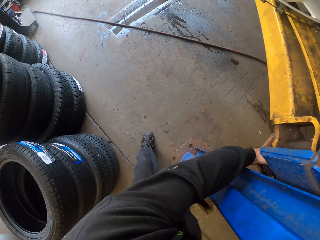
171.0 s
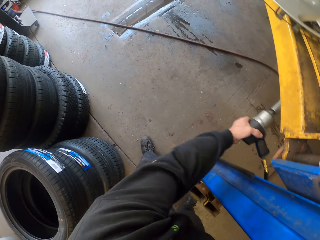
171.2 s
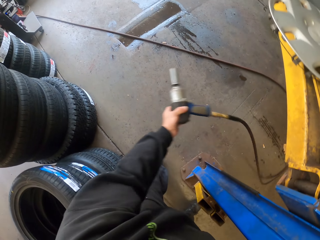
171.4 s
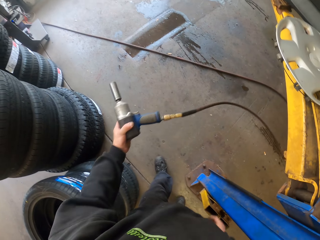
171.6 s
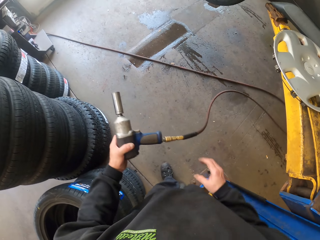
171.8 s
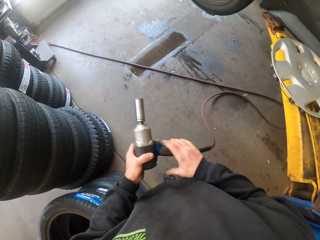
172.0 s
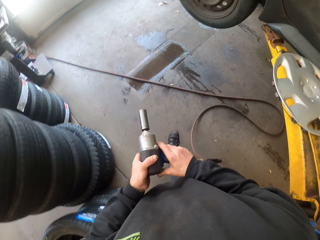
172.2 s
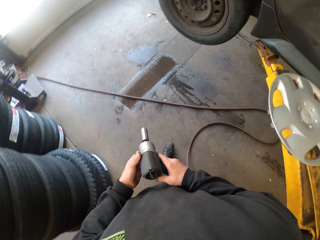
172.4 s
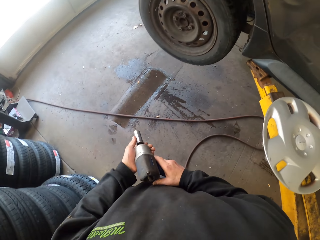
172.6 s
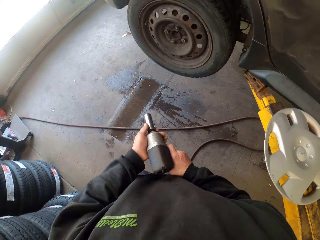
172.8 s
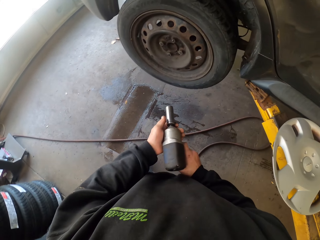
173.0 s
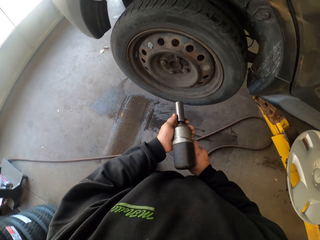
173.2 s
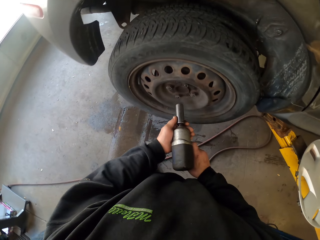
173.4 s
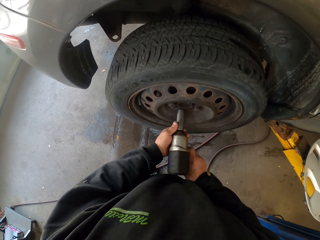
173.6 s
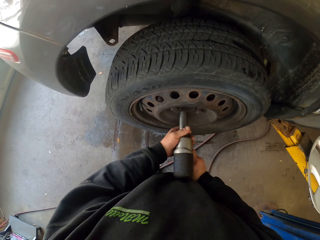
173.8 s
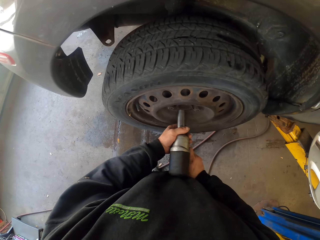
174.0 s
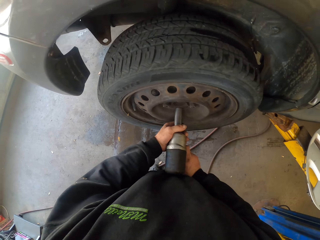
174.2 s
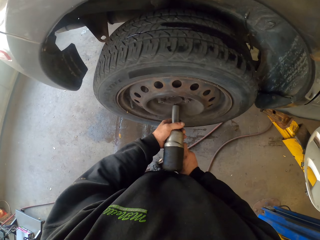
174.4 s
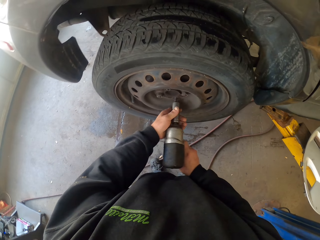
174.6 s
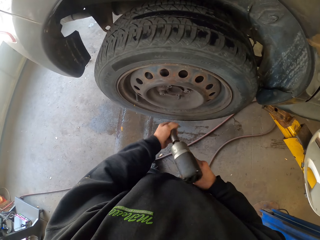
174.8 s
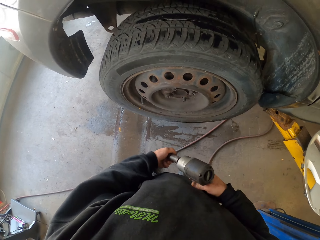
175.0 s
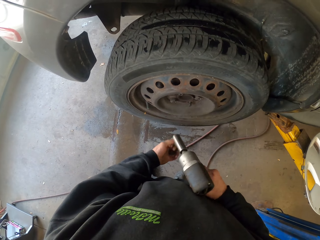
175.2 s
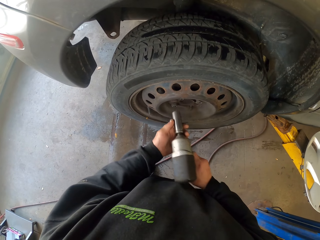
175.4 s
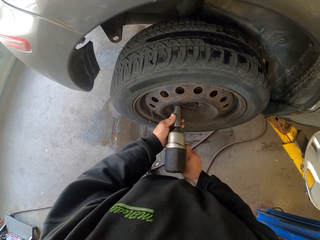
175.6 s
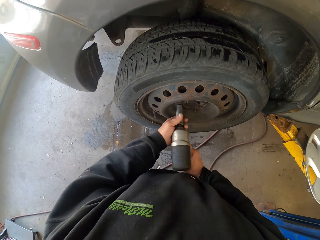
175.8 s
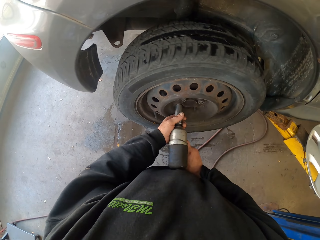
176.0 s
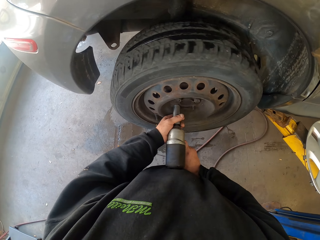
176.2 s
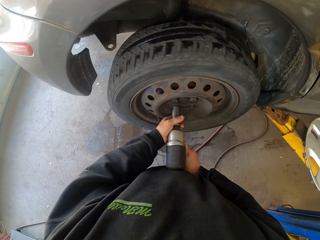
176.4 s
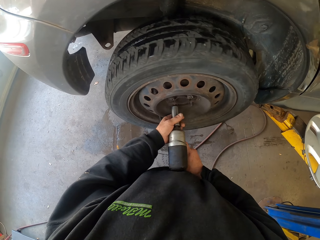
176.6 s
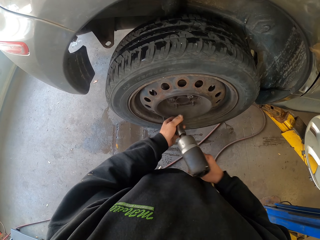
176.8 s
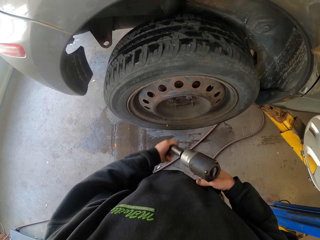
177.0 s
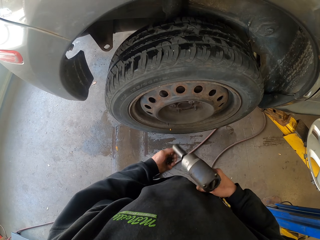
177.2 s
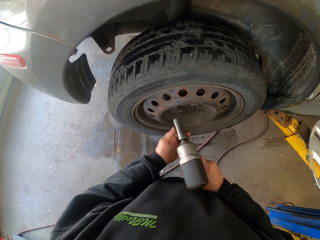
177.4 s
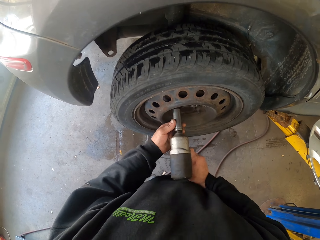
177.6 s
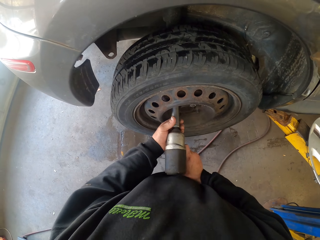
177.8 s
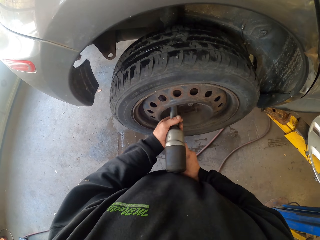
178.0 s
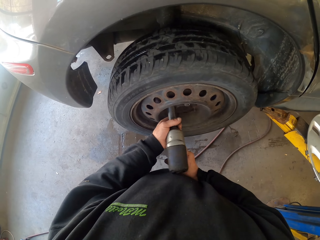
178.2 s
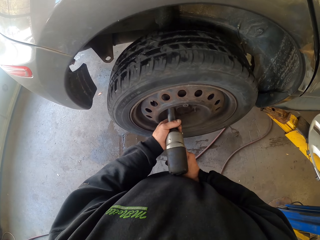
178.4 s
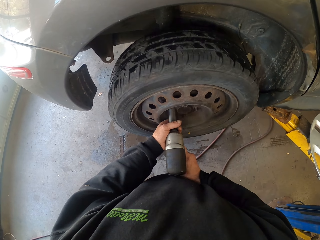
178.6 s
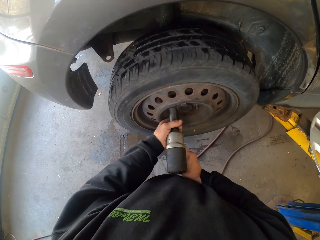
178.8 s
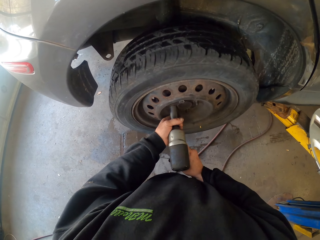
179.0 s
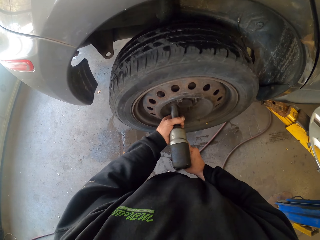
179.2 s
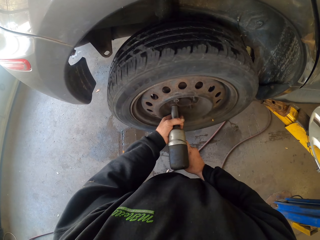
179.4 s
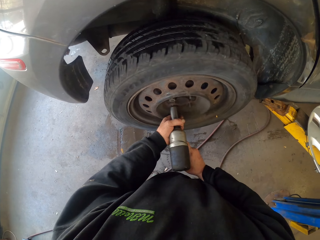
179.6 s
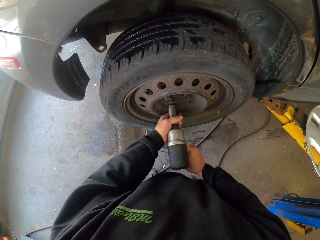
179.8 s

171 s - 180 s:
The camera wearer passes an electric screwdriver to the left hand. They take a drilling machine. They hold the electric screwdriver by both hands. They untighten the screw. They adjust the tire using the drilling machine. They hold the screw. They untighten the screw. They hold the screw. They untighten the screw.

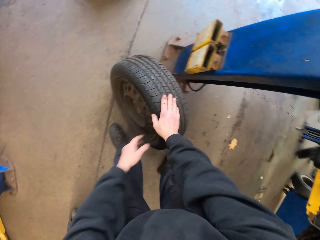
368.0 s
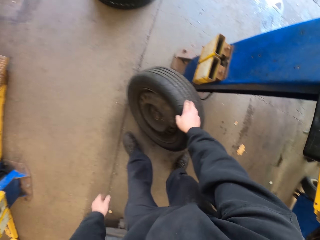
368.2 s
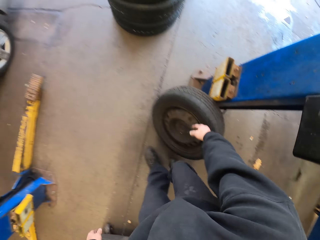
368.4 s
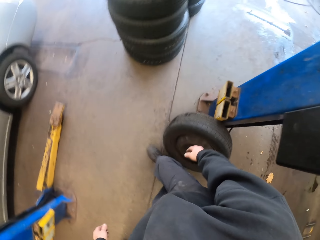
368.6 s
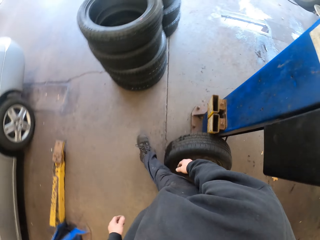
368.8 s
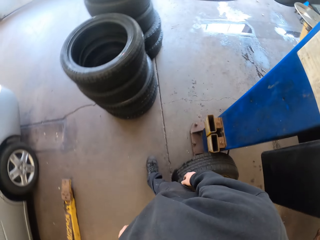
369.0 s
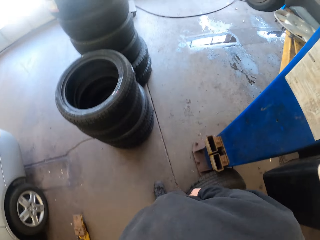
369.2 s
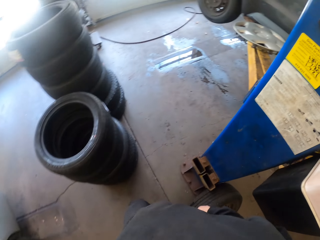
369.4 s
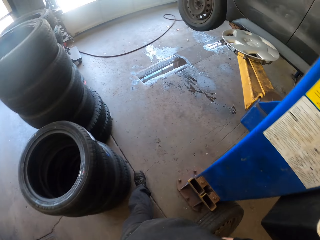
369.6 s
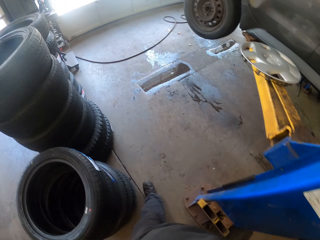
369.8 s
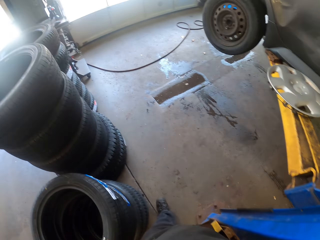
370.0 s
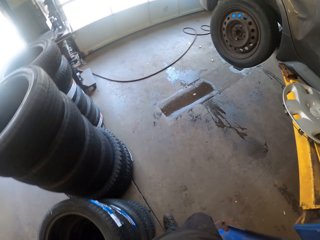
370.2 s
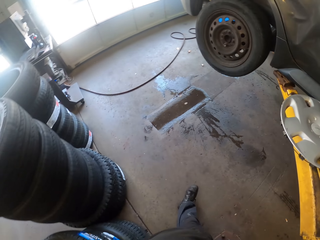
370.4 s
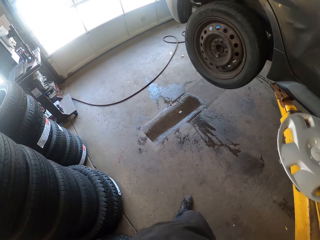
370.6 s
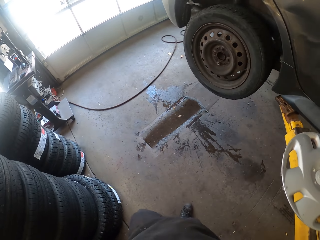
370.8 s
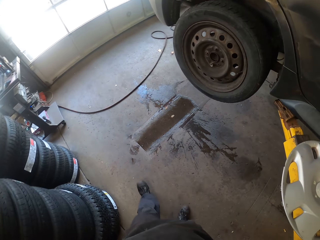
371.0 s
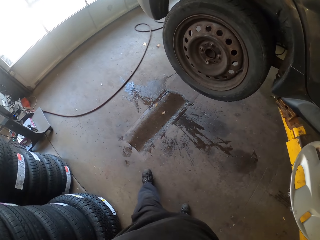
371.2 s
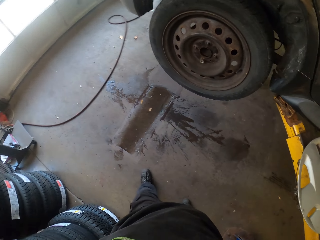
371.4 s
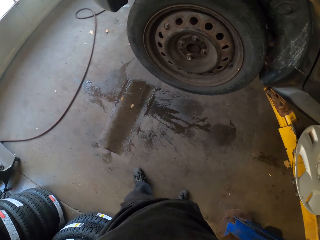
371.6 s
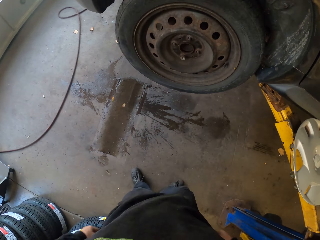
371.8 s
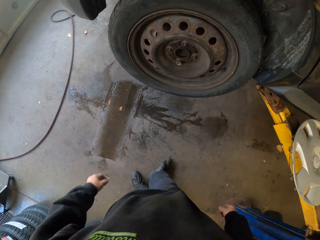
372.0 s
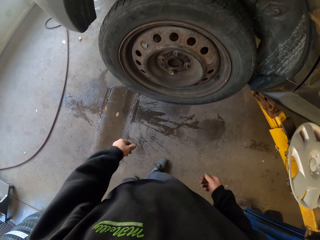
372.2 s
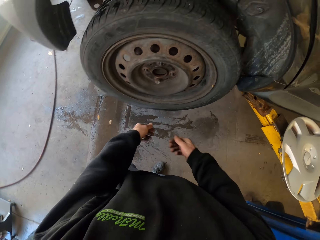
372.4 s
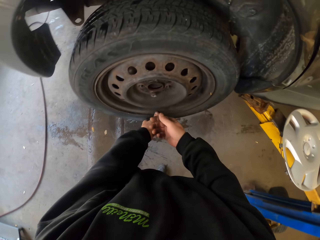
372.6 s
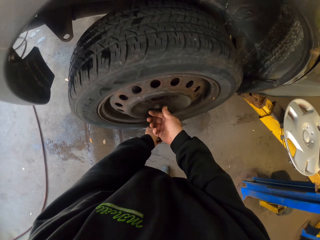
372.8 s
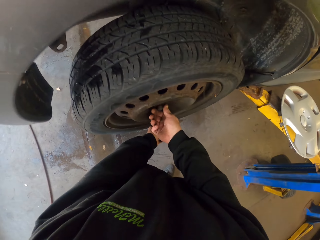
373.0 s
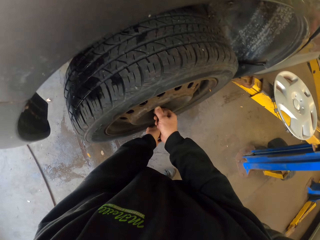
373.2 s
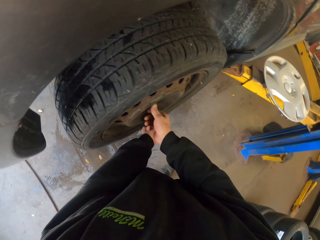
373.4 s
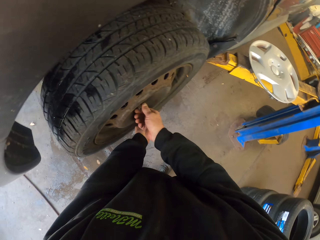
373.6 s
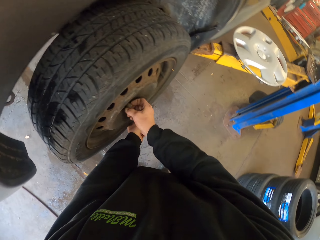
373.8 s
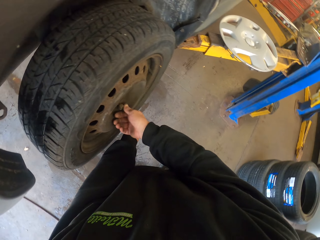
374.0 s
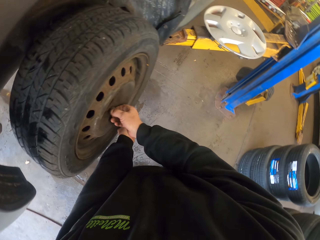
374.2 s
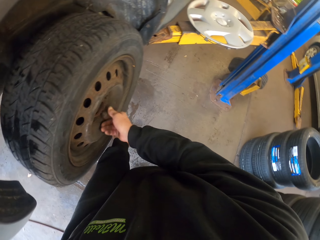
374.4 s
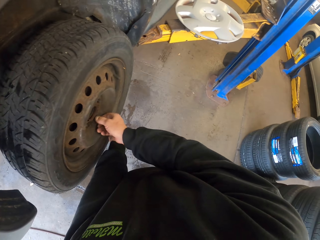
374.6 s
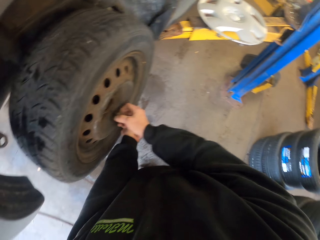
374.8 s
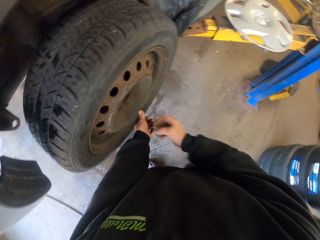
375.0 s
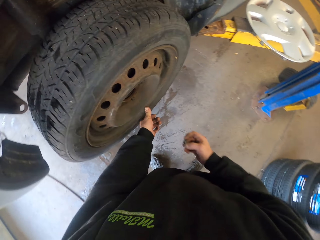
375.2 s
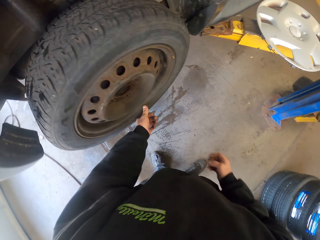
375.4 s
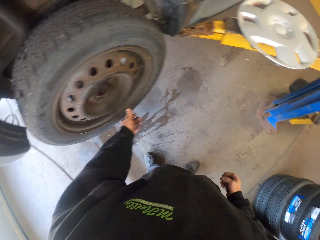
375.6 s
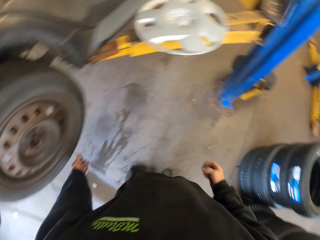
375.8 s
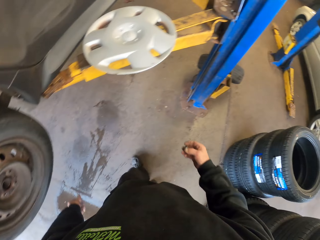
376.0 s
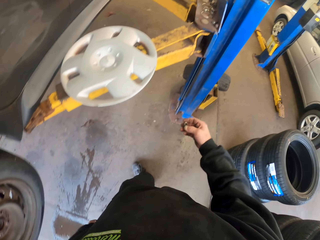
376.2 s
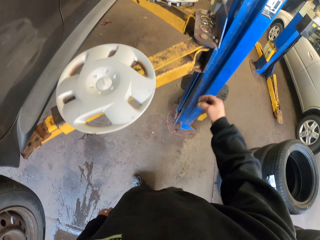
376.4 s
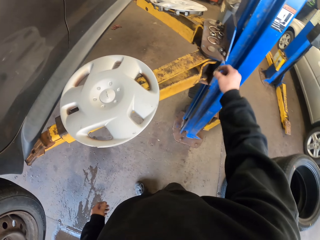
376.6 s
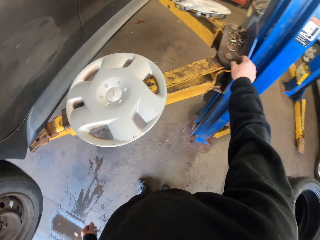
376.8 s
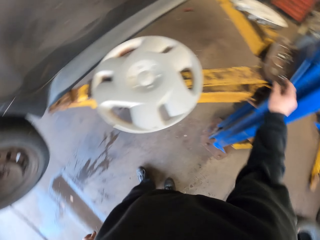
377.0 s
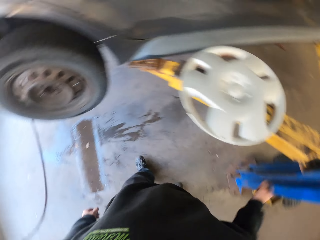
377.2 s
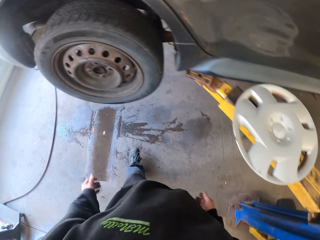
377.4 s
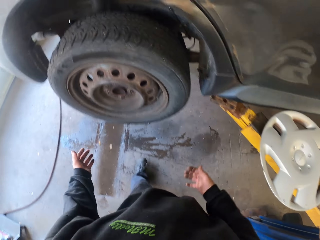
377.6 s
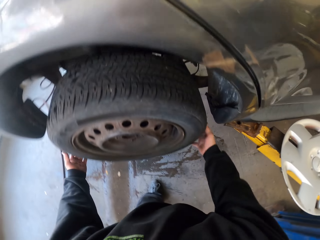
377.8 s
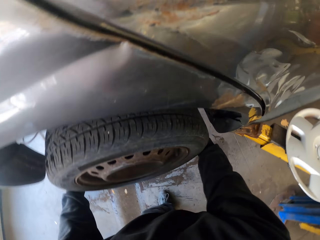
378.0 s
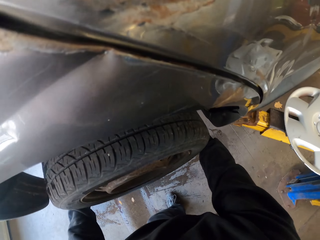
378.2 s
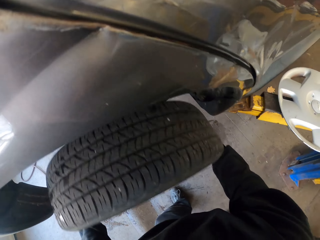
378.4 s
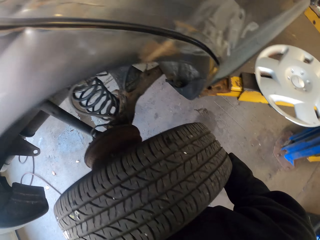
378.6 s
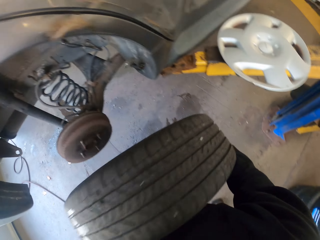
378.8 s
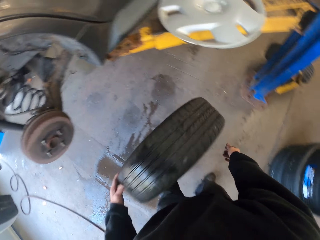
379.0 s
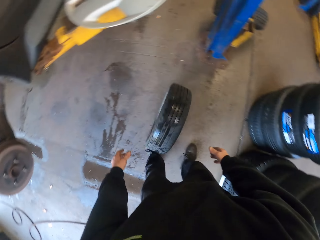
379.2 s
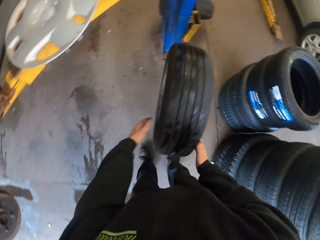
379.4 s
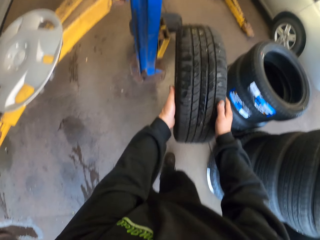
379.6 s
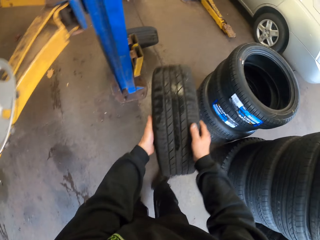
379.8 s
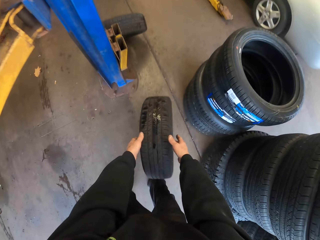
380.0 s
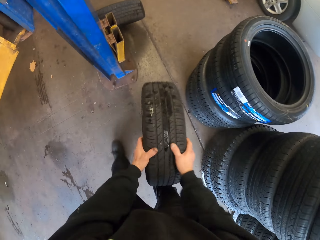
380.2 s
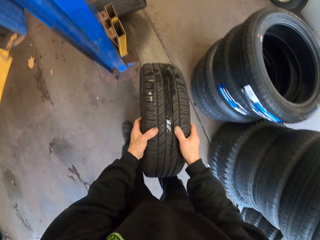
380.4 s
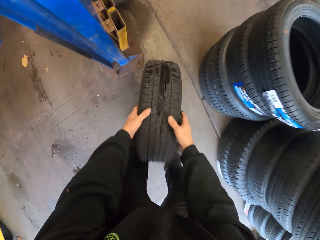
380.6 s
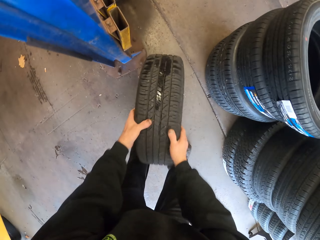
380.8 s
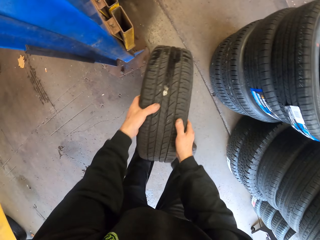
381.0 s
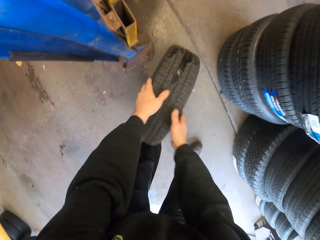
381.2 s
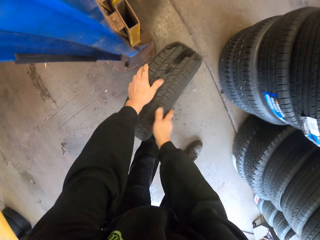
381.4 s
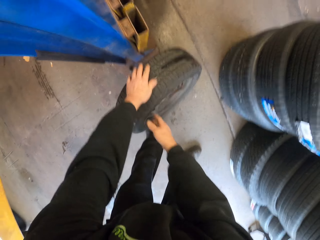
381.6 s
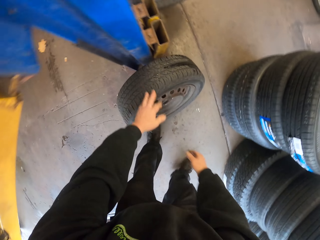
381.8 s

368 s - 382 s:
The camera wearer leans the tire on the car lifter. They walk in the garage. They loosen the nut. They unscrew the tire. They put the nut on the car lifter. They remove the tire. They bounce the tire on the floor.
